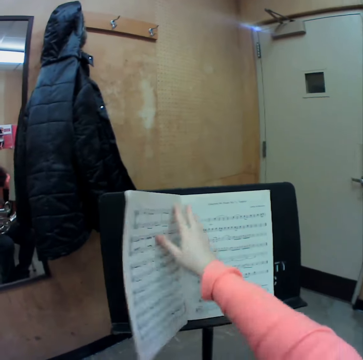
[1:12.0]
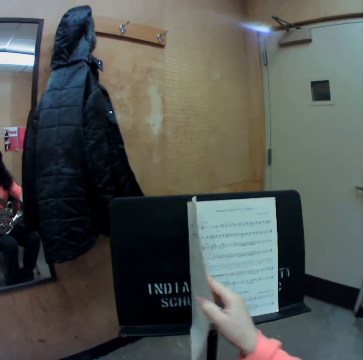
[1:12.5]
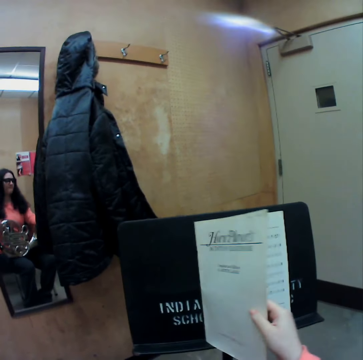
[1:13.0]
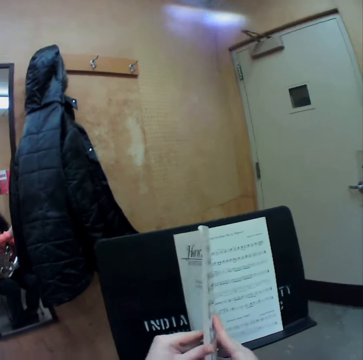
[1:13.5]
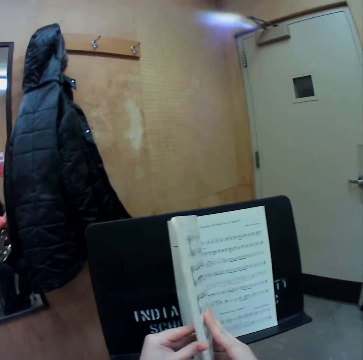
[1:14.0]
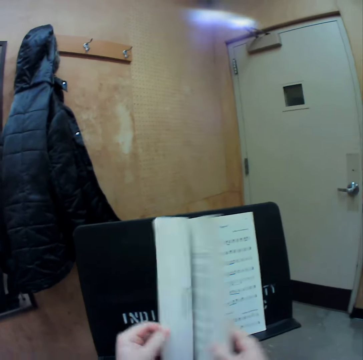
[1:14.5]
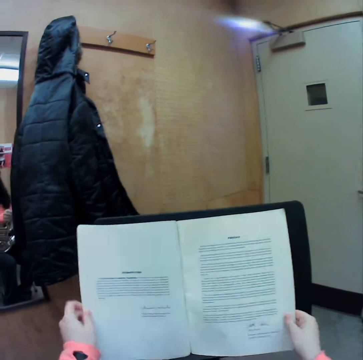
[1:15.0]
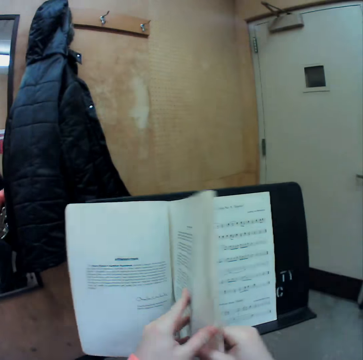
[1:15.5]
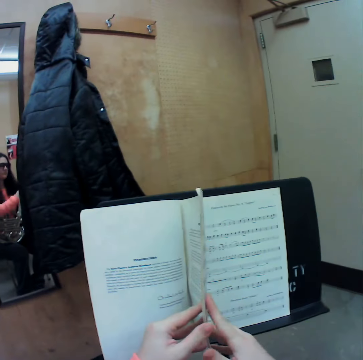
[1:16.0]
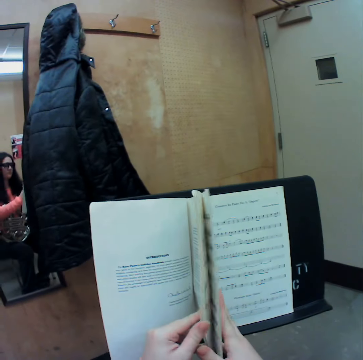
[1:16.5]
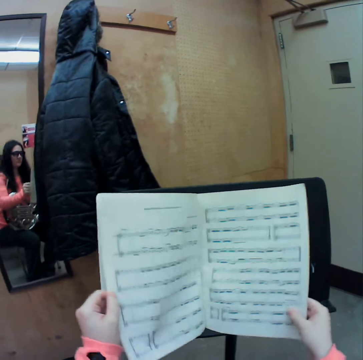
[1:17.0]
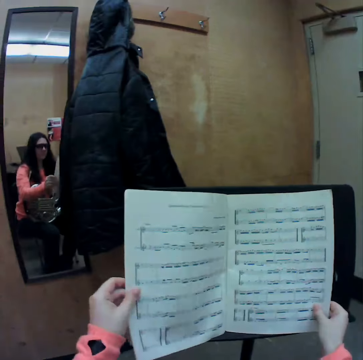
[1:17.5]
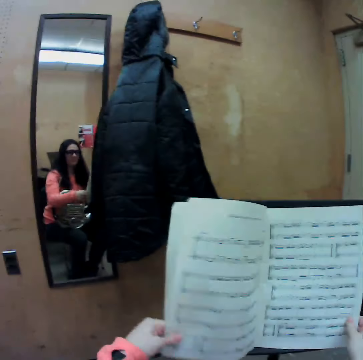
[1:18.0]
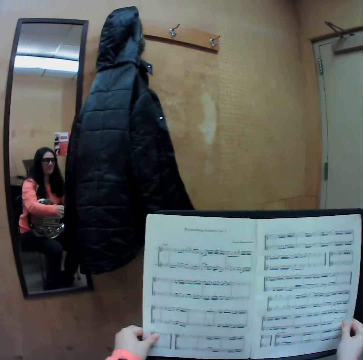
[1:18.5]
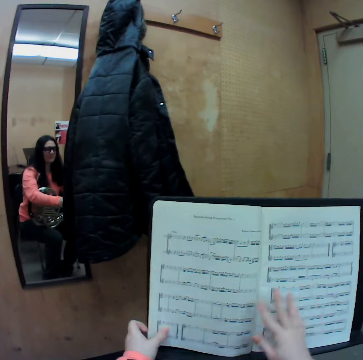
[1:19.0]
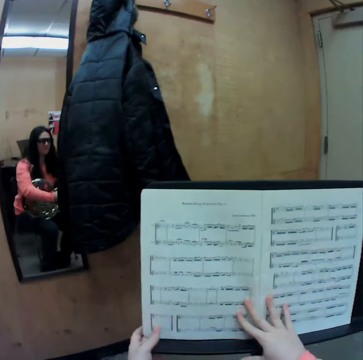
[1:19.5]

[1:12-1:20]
The camera wearer flips through the pages of the second music book with both her hands.

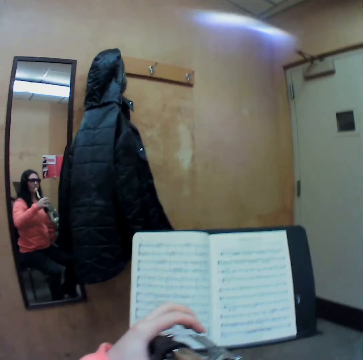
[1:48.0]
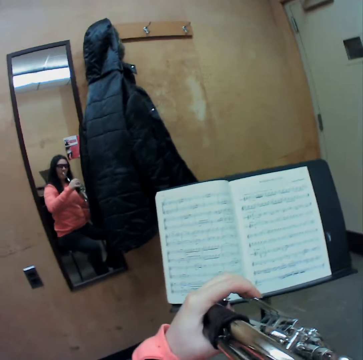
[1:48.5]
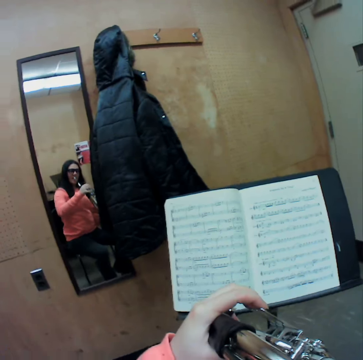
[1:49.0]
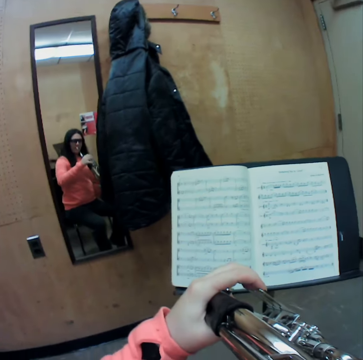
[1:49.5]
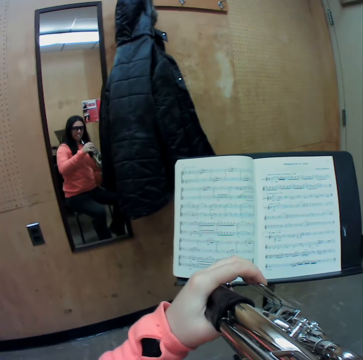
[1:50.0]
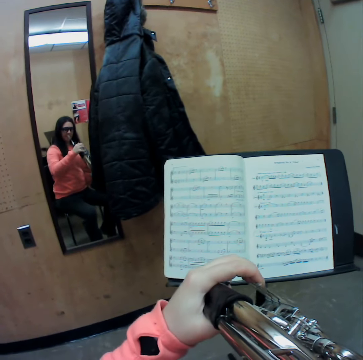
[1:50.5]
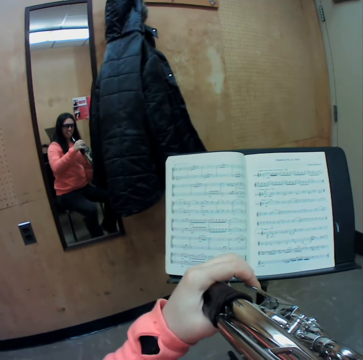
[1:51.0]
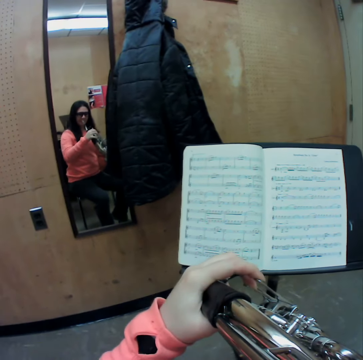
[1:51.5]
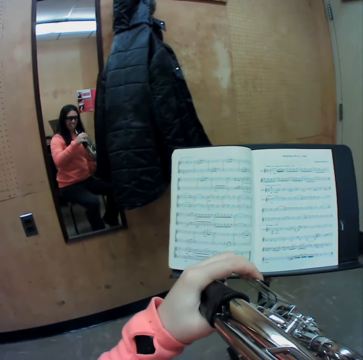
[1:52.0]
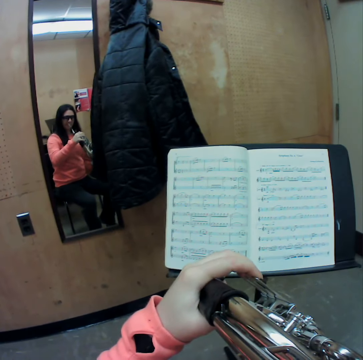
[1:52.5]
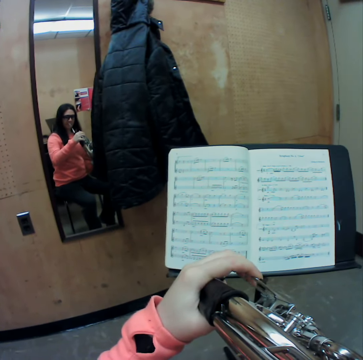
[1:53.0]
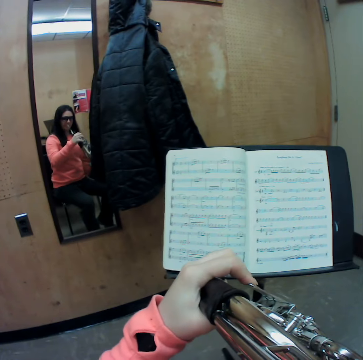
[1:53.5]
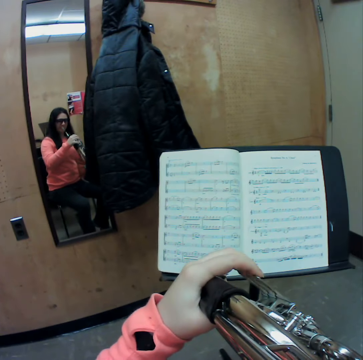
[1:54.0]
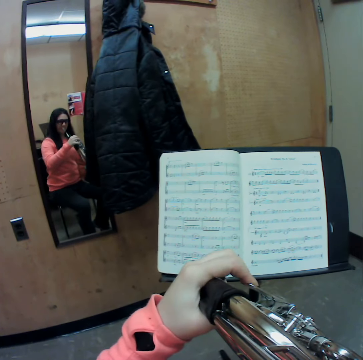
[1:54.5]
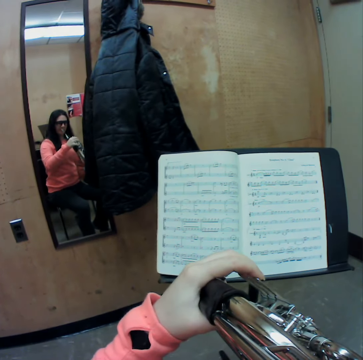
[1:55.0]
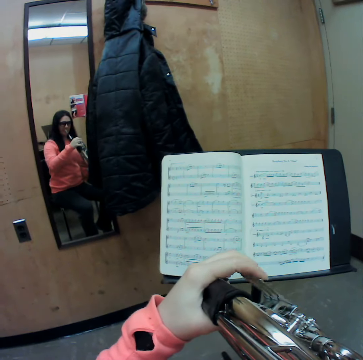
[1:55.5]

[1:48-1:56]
The camera wearer plays the French horn in his left hand.

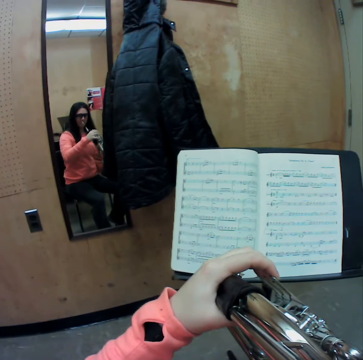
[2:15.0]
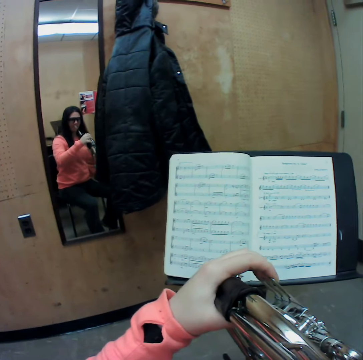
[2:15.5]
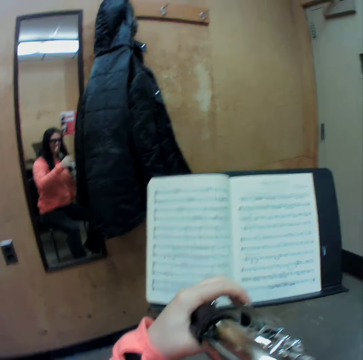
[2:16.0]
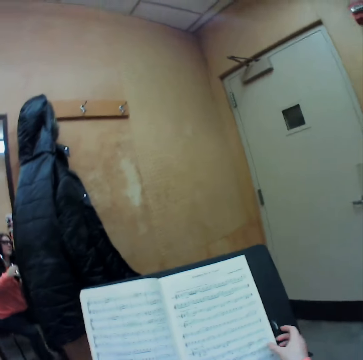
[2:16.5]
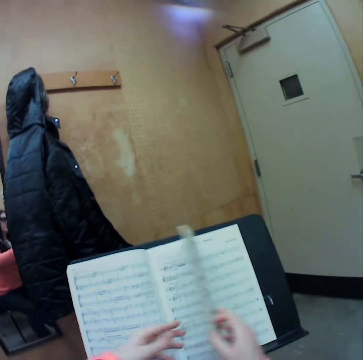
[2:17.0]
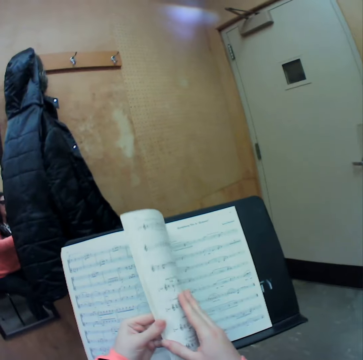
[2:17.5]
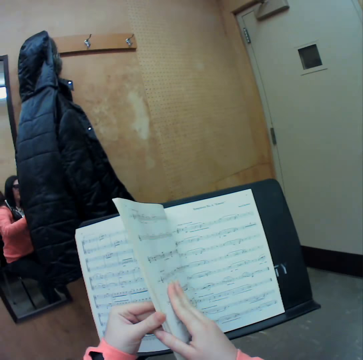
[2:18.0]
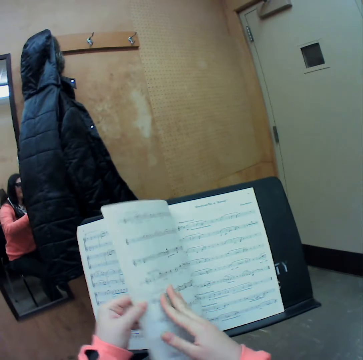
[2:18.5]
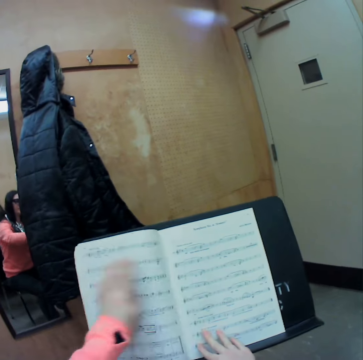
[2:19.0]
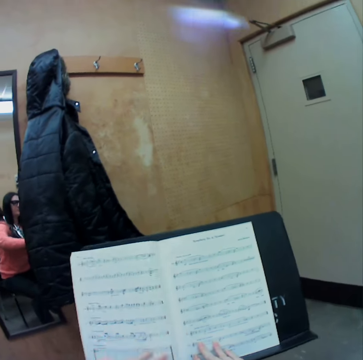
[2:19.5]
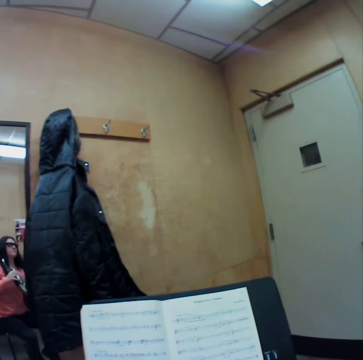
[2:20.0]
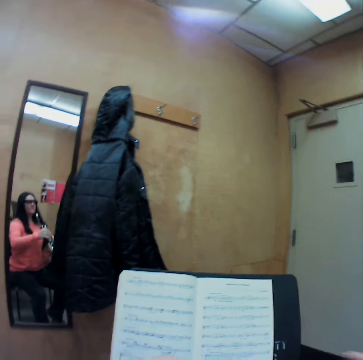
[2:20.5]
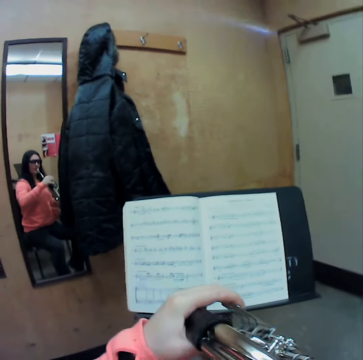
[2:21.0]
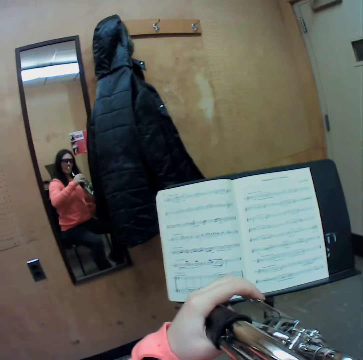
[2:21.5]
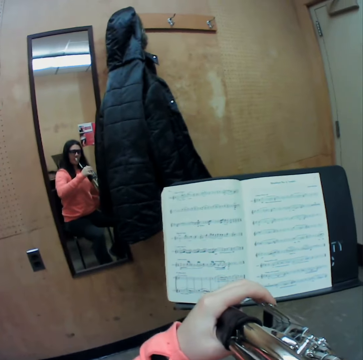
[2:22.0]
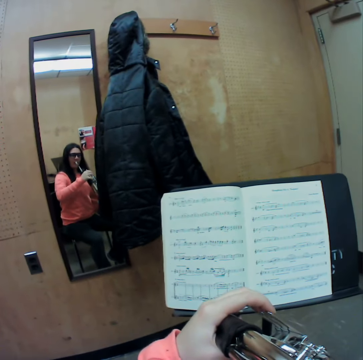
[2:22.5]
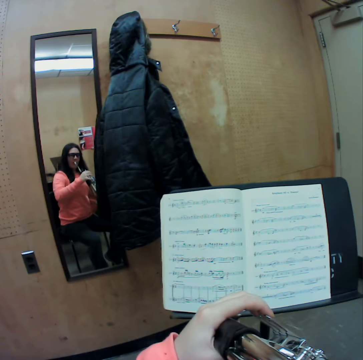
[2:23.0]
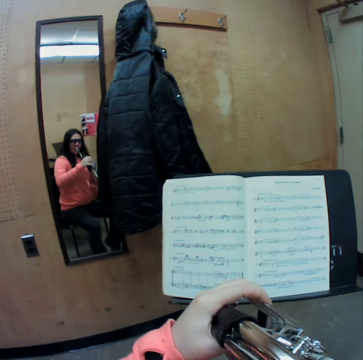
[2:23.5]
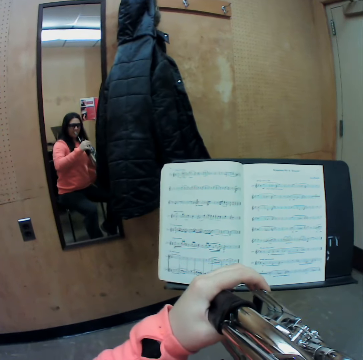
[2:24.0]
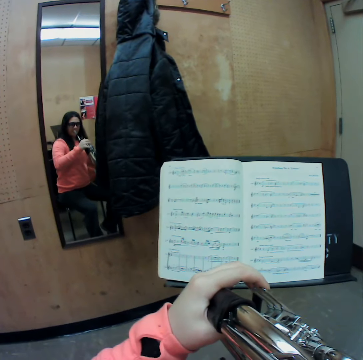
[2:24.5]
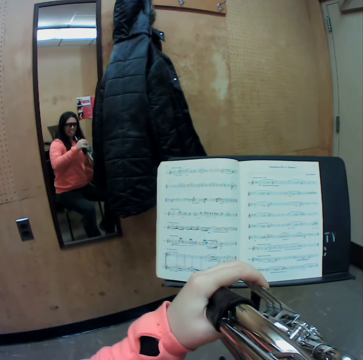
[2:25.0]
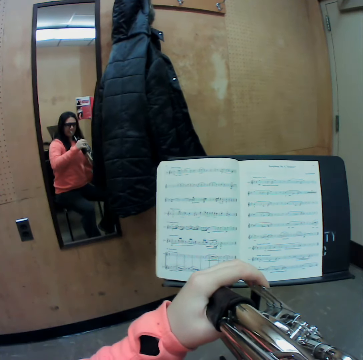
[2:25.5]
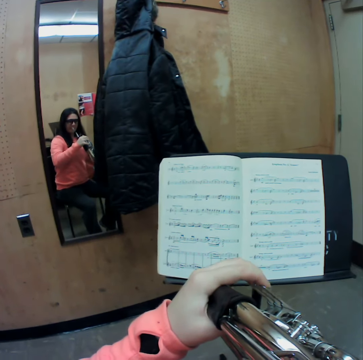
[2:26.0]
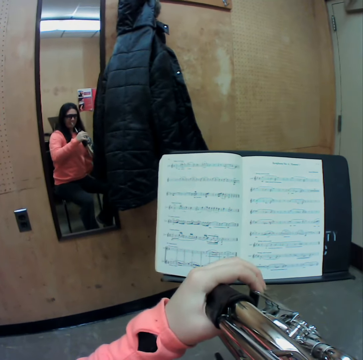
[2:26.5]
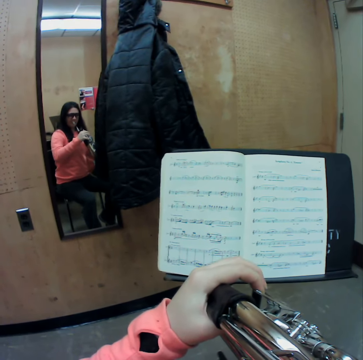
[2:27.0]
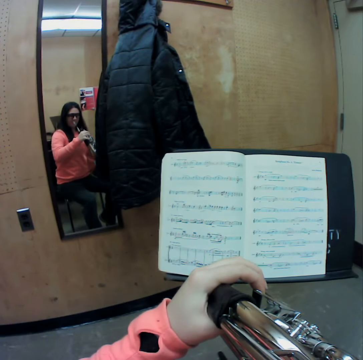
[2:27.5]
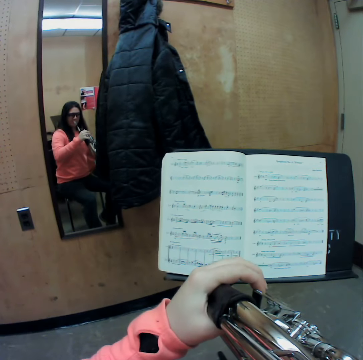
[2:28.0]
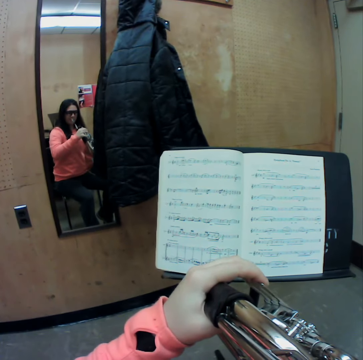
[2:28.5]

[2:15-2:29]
The camera wearer flips through the pages of the second music book with both her hands. They place her left hand on the music note. They play the French horn in his left hand.

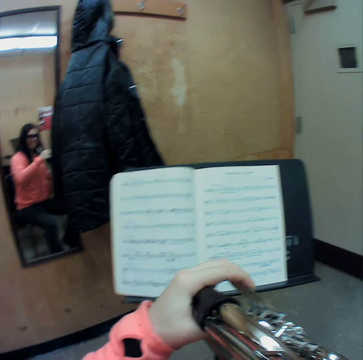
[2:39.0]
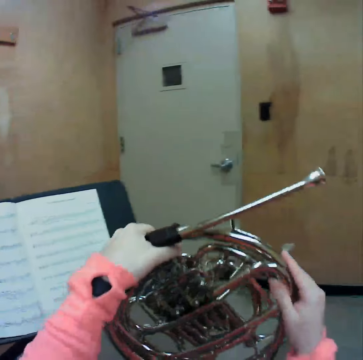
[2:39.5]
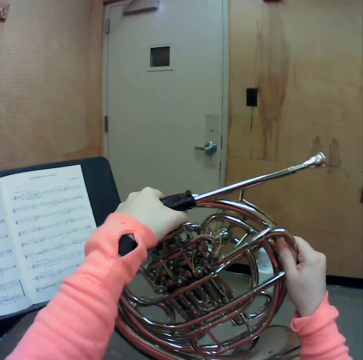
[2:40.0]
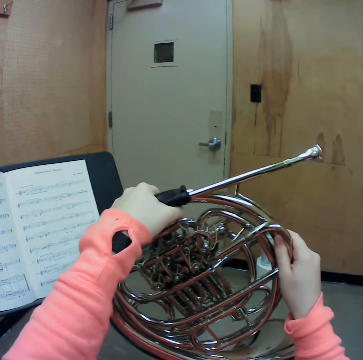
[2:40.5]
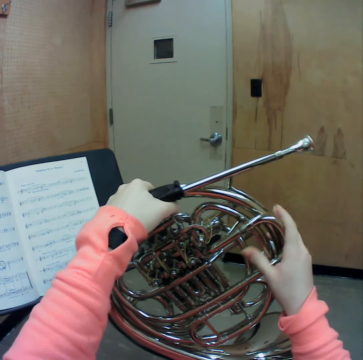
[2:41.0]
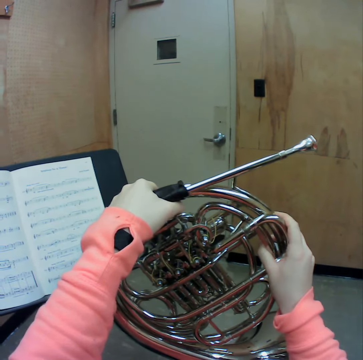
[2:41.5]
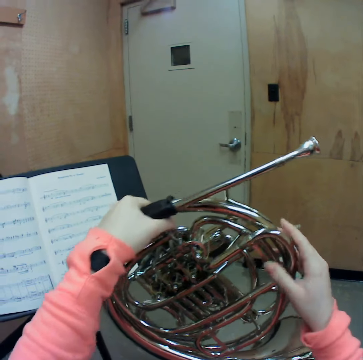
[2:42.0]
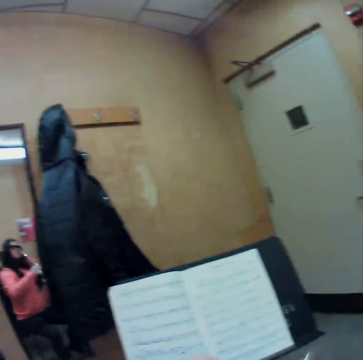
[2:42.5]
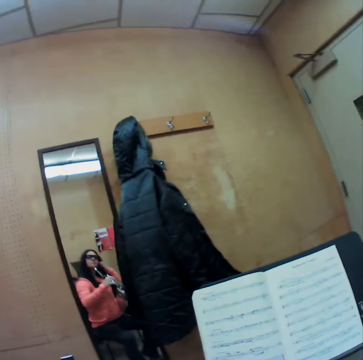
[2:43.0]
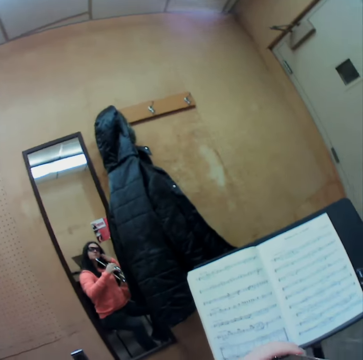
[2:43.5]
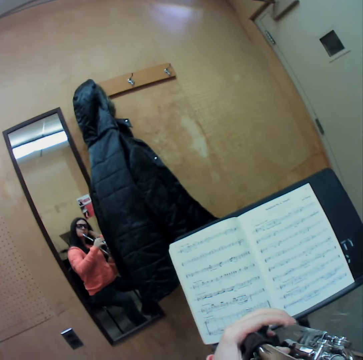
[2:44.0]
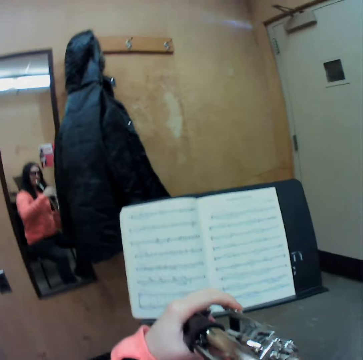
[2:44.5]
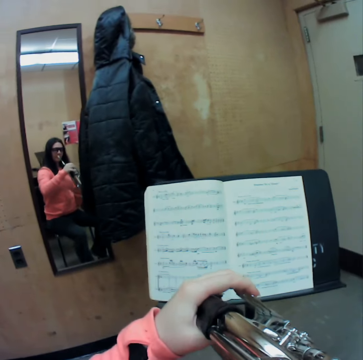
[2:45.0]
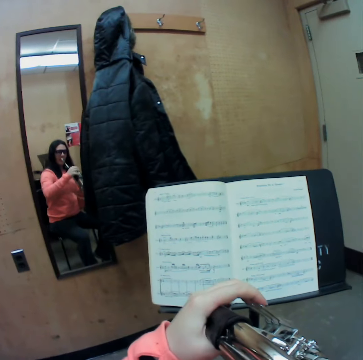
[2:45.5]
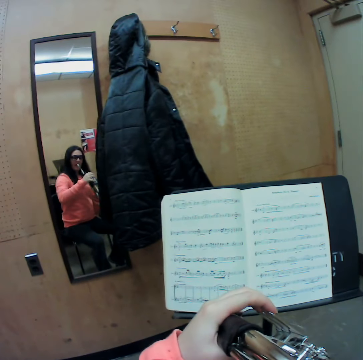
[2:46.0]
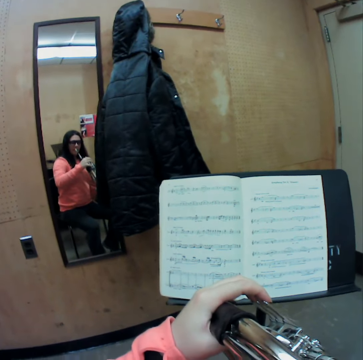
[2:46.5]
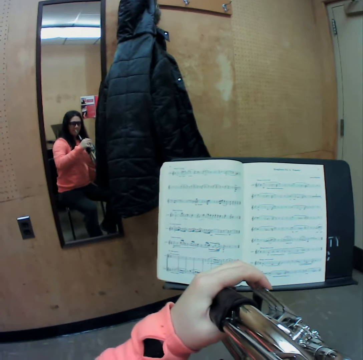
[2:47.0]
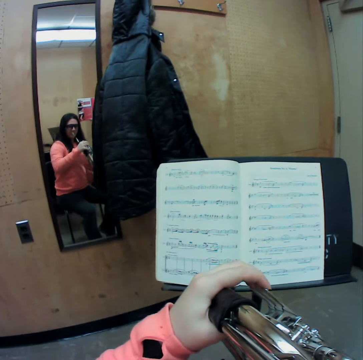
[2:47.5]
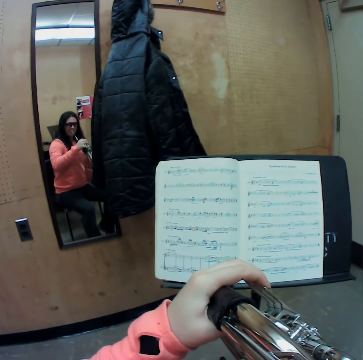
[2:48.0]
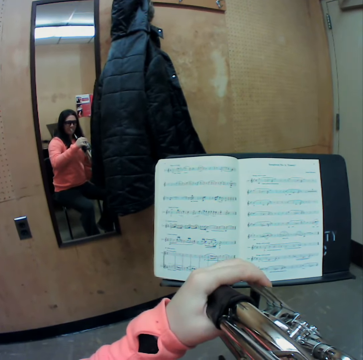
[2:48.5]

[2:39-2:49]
The camera wearer holds the French horn in both his hands. He adjusts the French horn. He plays the French horn in his left hand.
